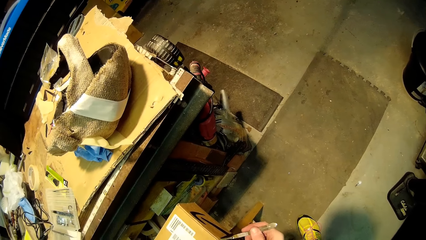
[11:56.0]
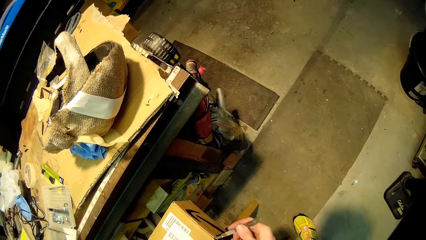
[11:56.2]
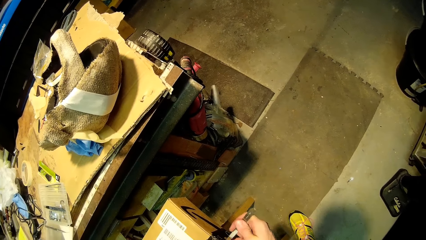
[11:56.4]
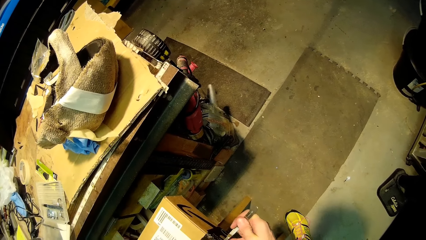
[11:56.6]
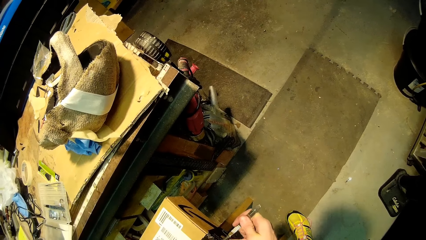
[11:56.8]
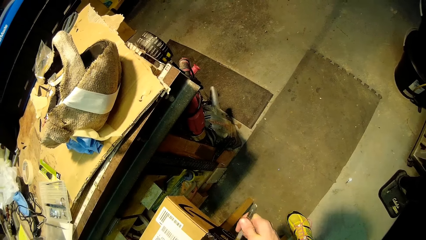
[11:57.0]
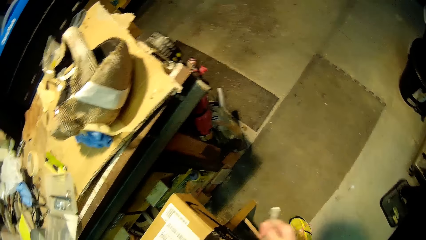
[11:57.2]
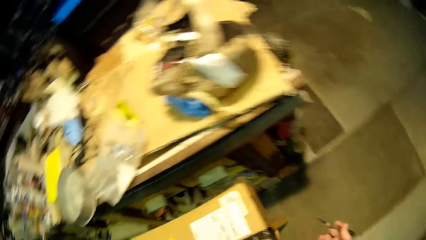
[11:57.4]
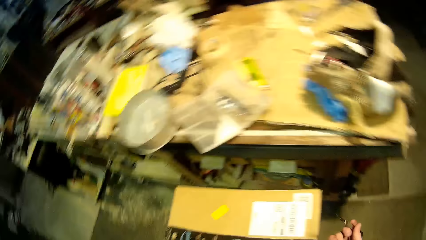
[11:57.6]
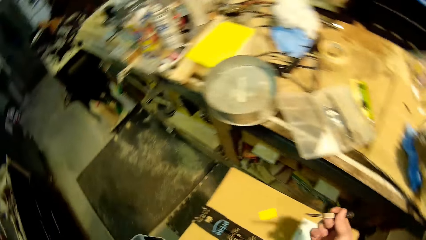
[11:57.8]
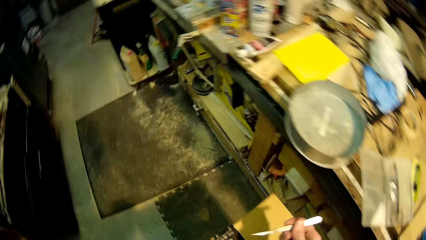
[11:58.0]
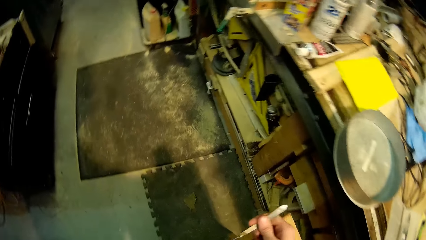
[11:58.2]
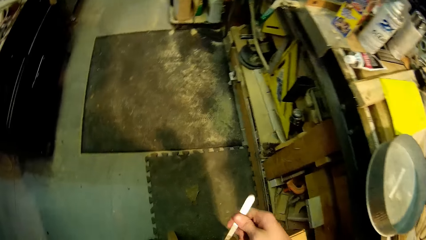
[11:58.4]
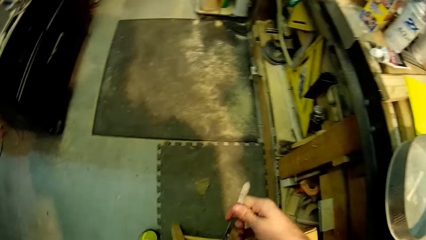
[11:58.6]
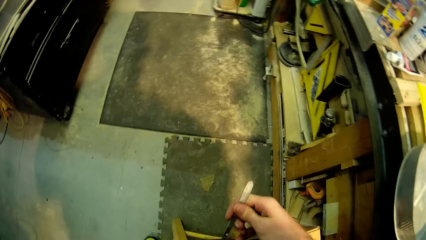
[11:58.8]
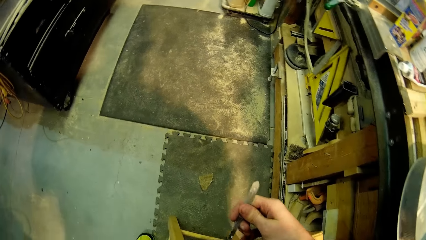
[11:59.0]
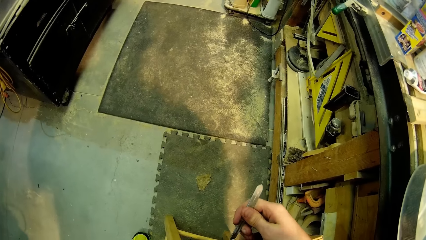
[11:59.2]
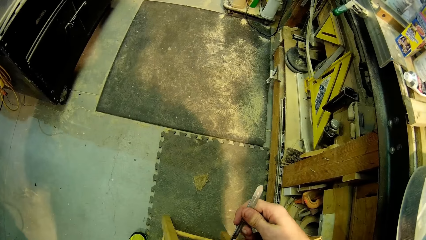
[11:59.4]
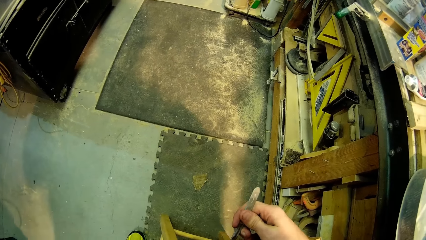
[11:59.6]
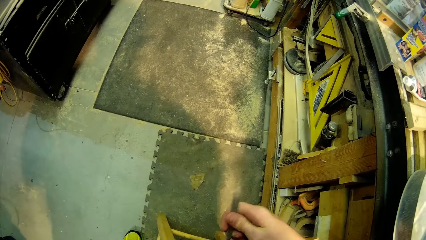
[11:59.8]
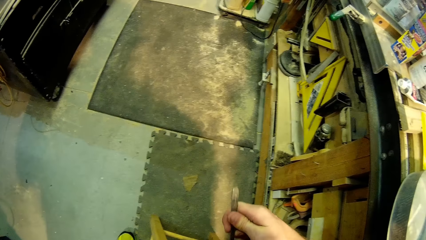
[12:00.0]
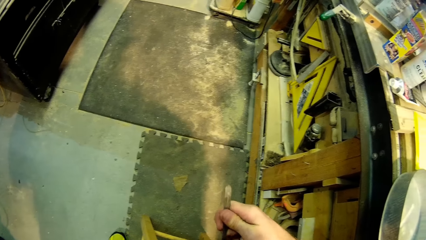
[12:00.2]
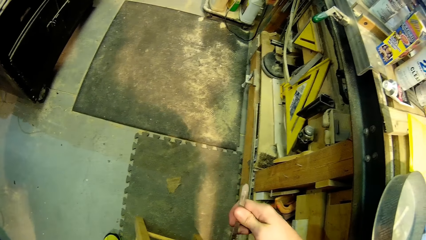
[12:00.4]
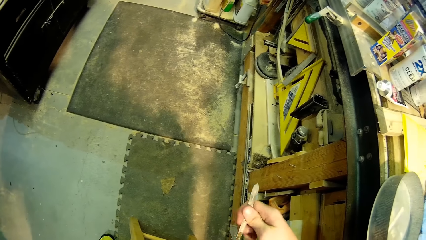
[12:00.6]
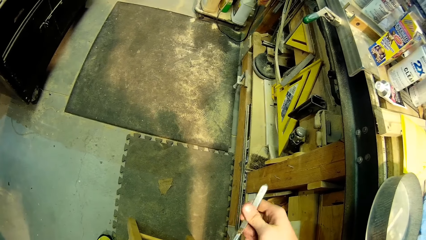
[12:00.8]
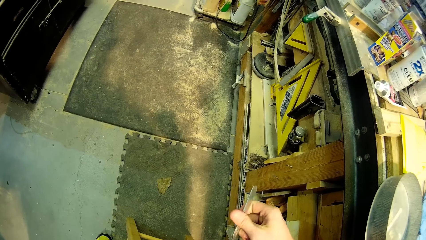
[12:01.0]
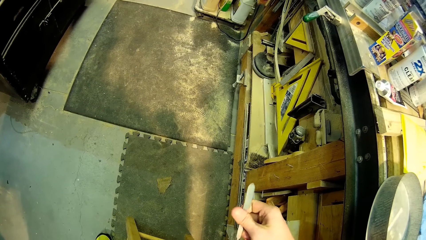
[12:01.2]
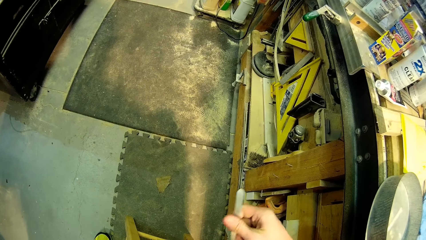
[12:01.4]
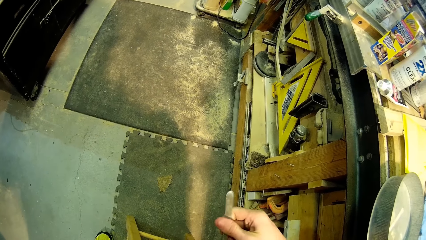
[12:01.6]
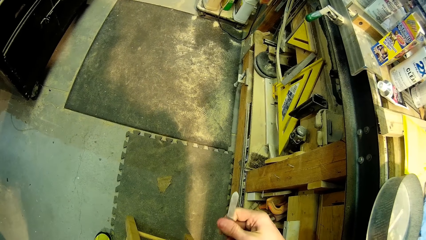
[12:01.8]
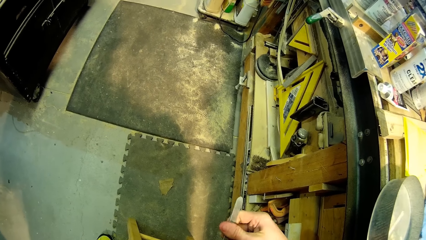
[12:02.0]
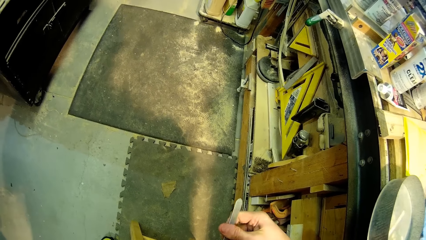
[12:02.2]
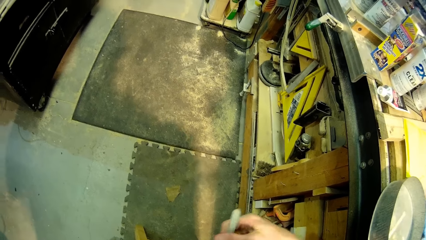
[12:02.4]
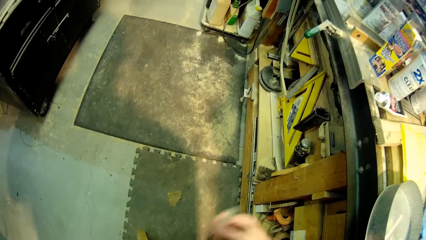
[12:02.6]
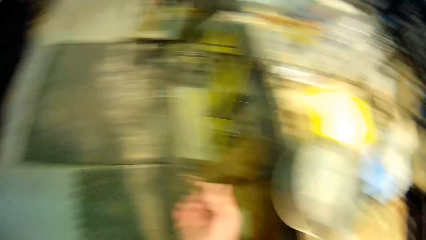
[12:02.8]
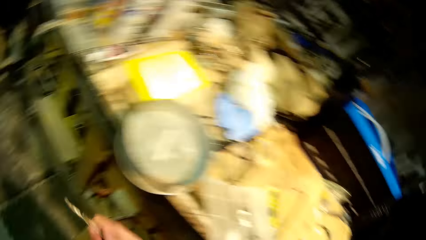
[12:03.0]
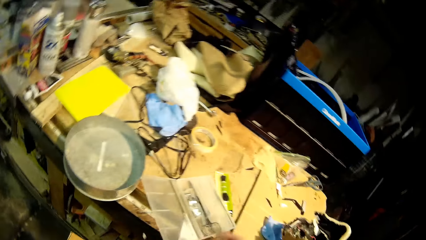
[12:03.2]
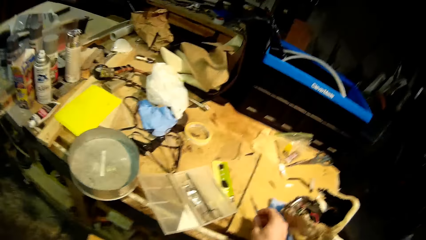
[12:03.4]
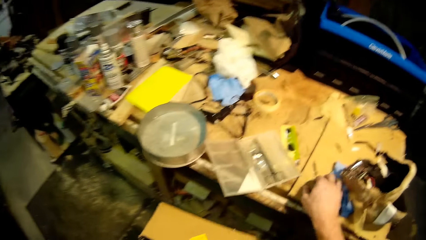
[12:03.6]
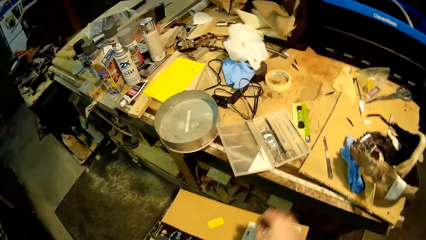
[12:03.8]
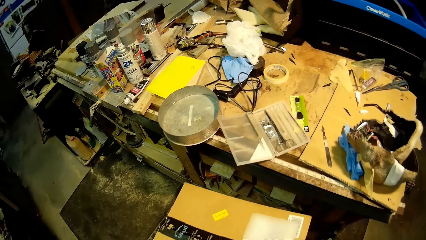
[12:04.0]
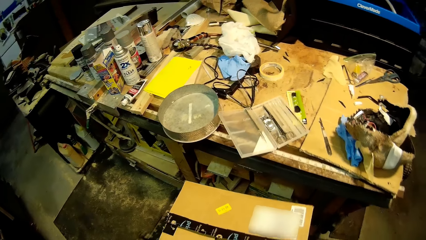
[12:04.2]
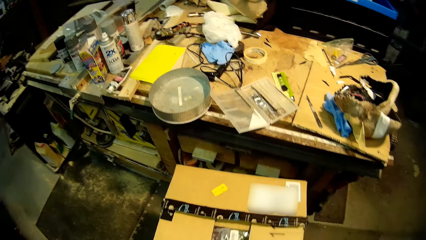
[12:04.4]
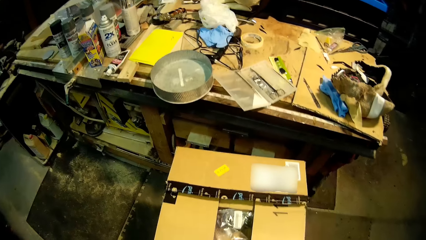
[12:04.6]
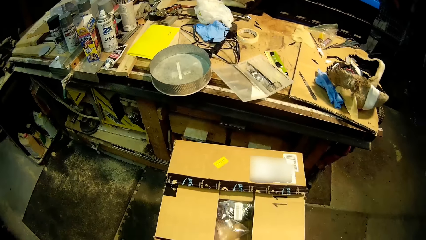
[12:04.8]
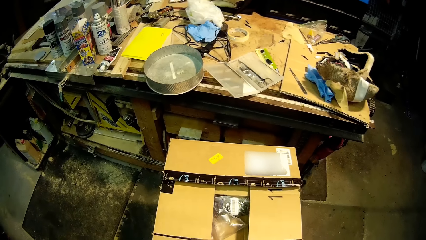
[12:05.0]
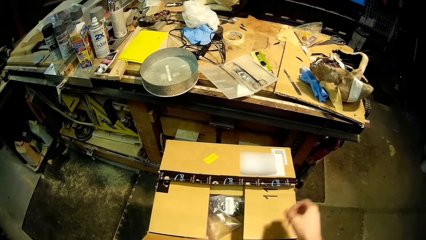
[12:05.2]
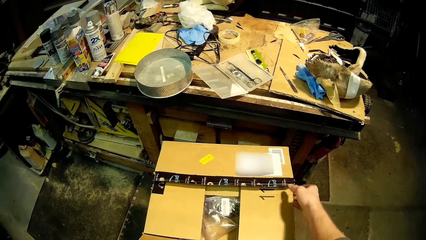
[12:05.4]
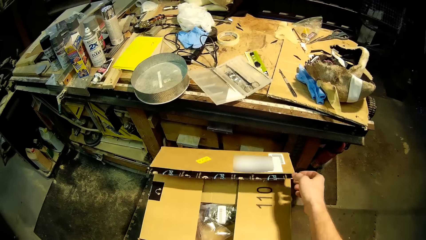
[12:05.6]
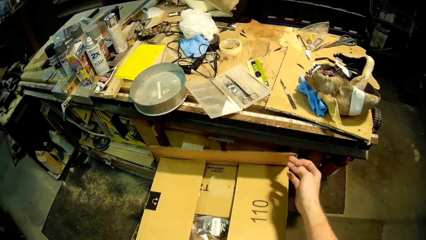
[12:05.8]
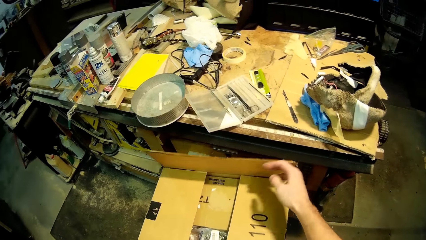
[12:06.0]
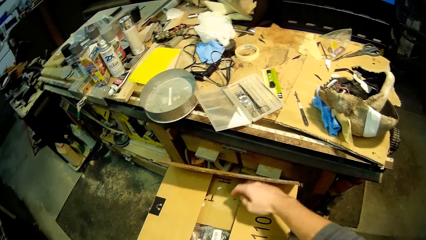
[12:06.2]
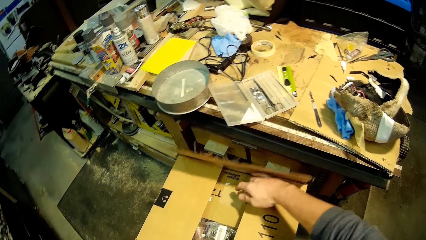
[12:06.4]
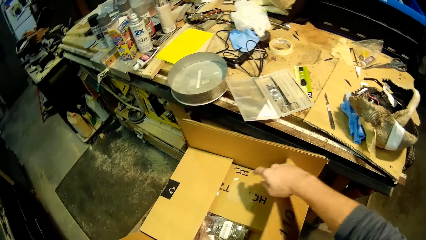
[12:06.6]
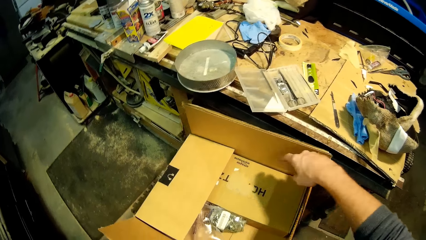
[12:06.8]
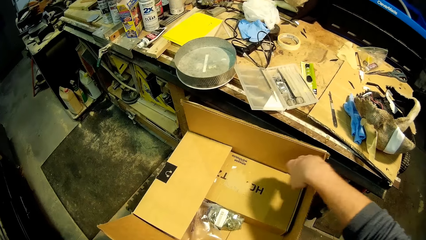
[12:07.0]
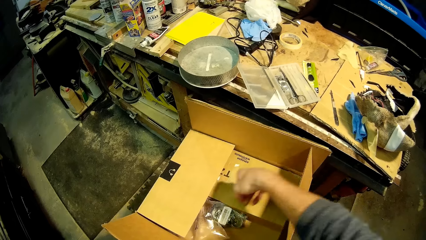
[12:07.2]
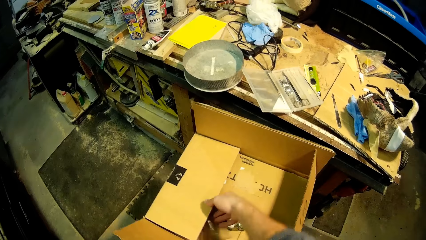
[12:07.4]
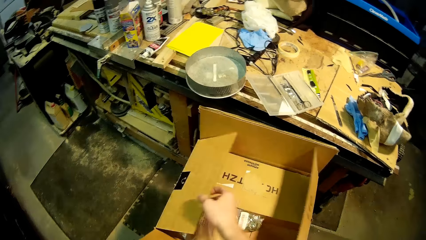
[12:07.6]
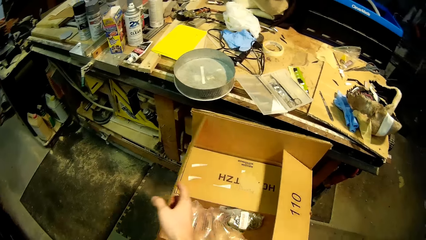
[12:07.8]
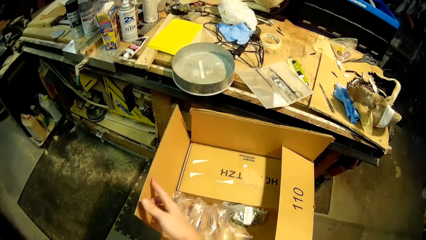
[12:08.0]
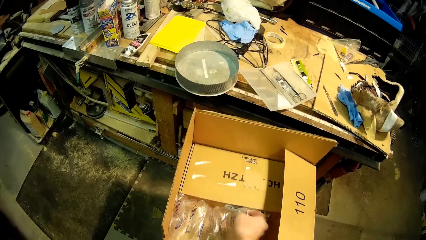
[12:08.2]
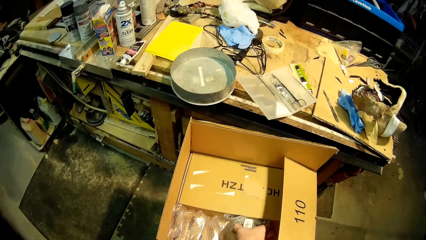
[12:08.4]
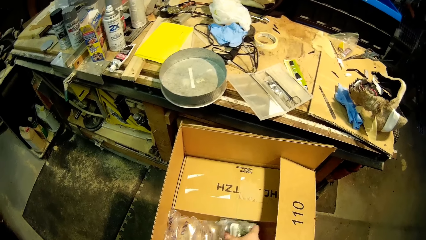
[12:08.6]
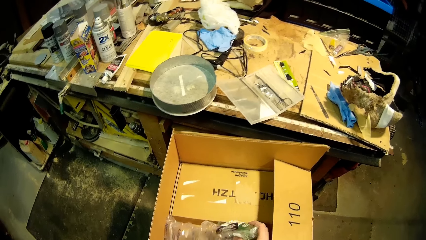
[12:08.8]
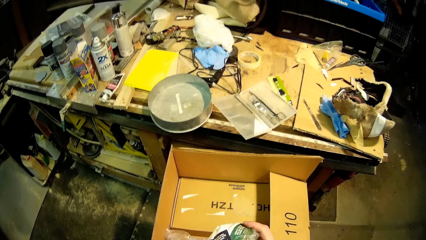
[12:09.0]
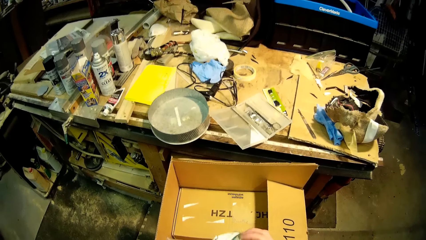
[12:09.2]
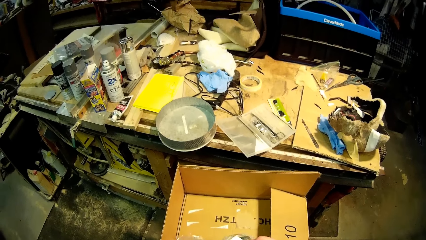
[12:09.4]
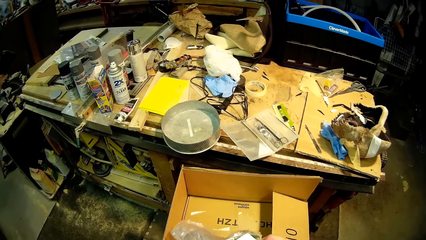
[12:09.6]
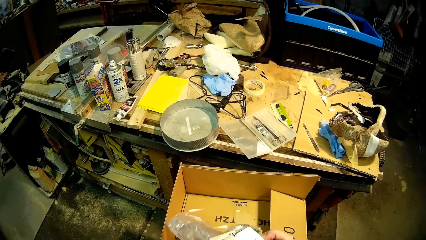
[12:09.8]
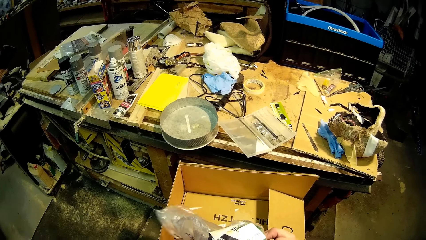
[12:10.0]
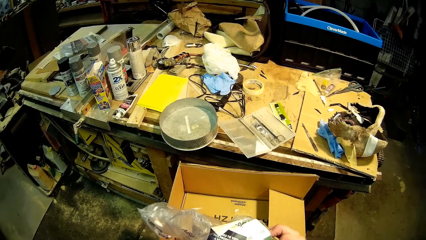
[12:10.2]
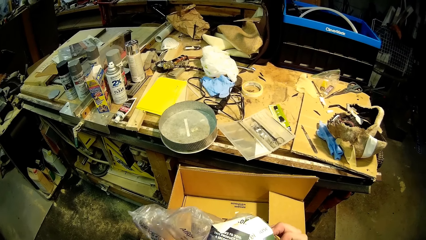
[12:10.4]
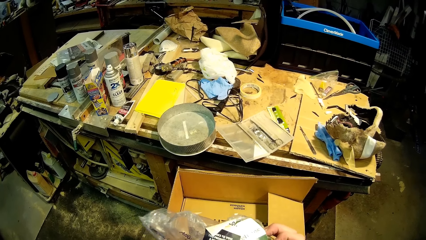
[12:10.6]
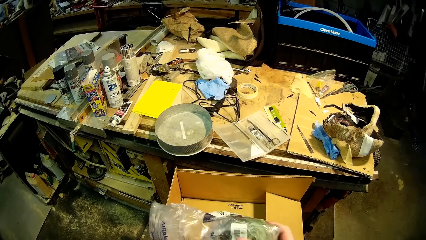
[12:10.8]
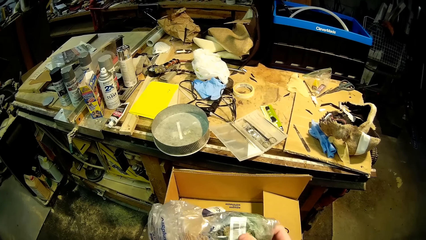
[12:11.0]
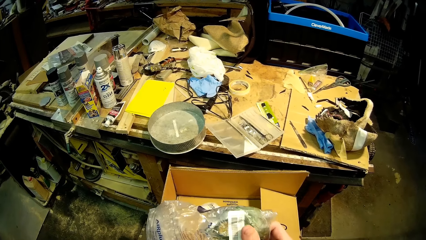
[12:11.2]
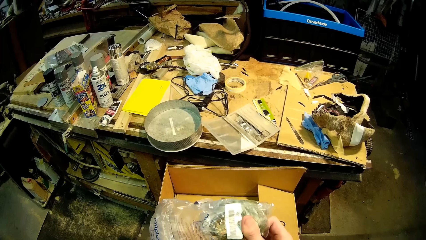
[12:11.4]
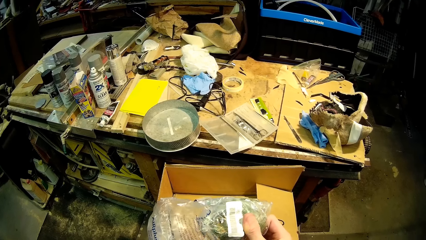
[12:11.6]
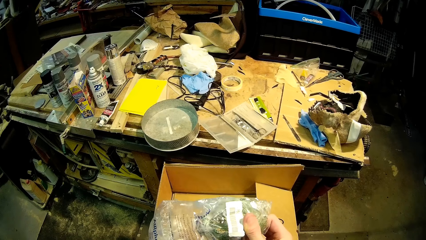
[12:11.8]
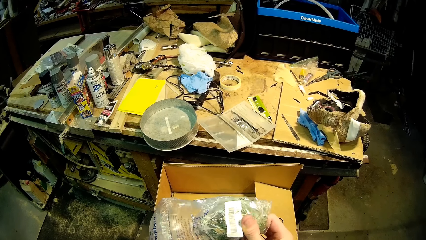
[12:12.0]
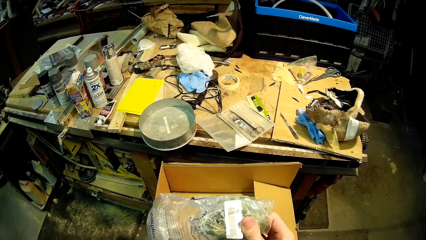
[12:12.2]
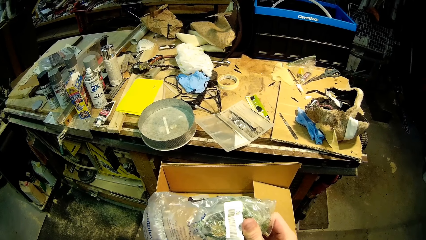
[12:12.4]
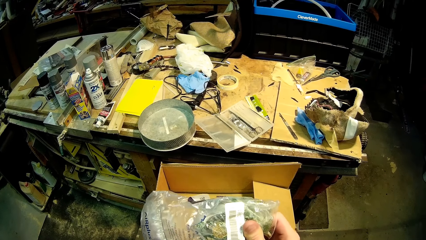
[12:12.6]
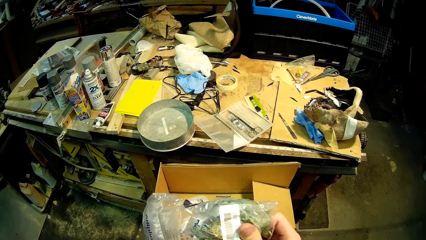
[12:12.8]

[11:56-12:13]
The camera wearer opens up the package with the knife in his right hand. He drops the knife on the table with his right hand. He opens up the package with his right hand. He picks up a nylon-wrapped item from the package with his right hand.
